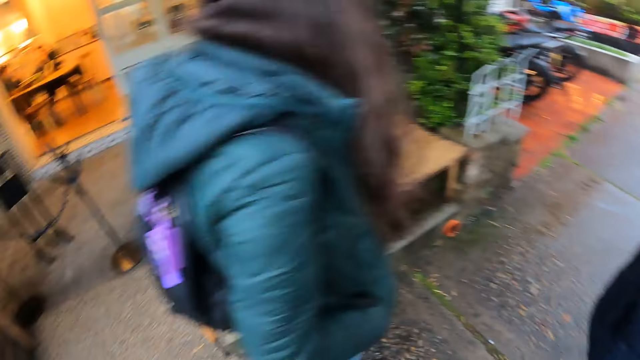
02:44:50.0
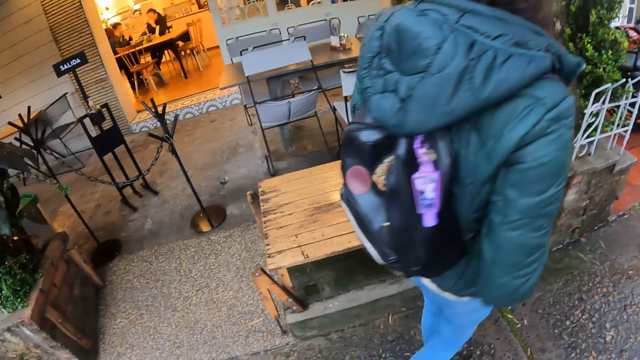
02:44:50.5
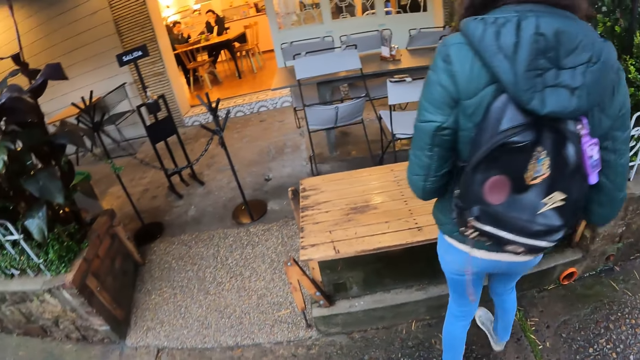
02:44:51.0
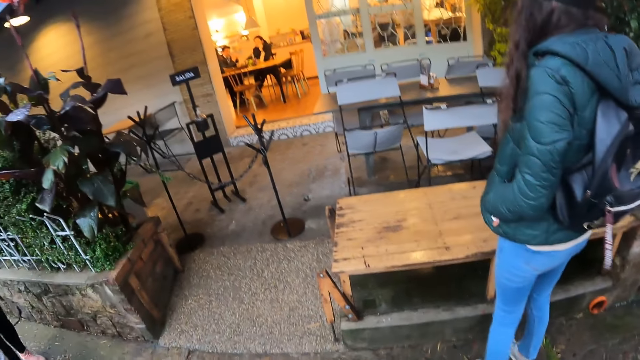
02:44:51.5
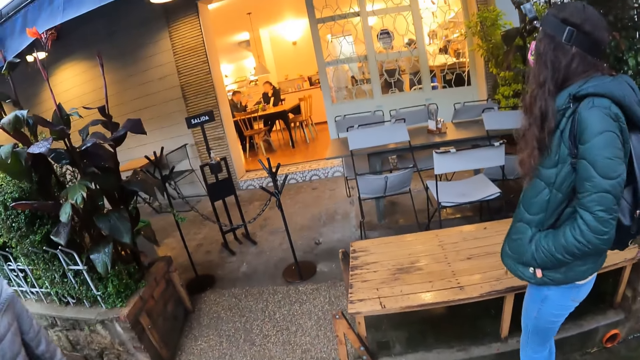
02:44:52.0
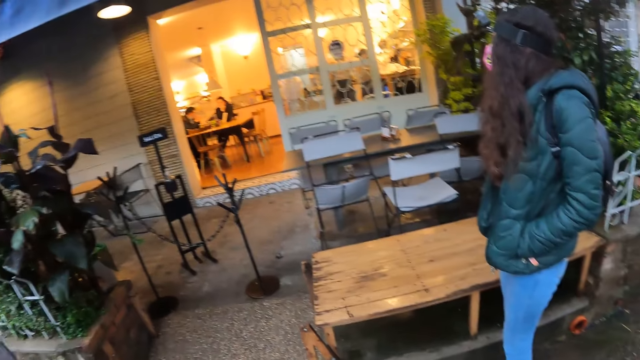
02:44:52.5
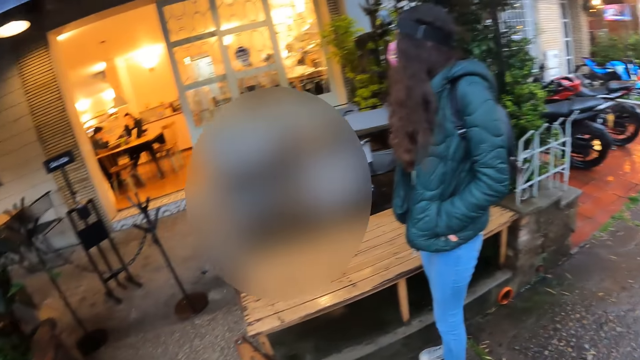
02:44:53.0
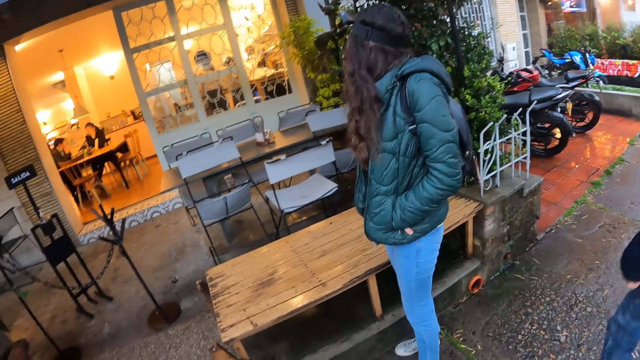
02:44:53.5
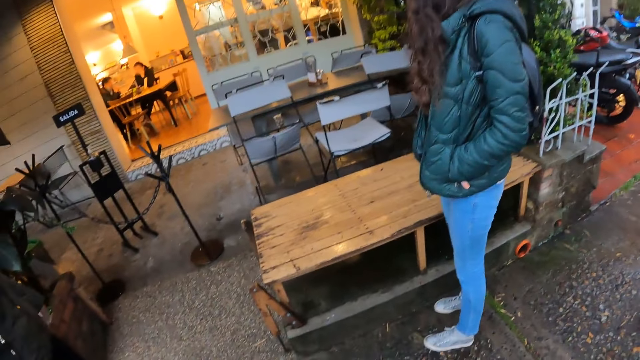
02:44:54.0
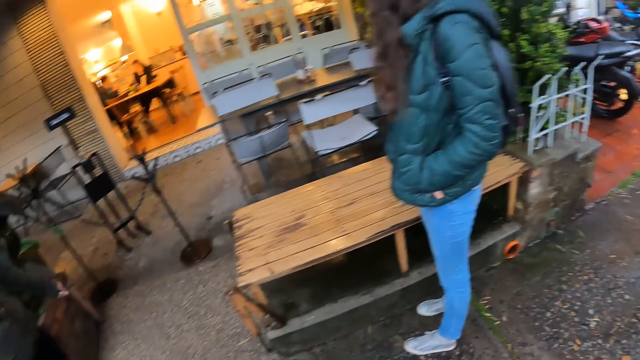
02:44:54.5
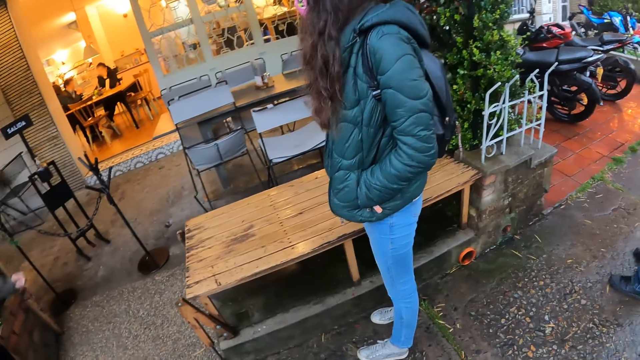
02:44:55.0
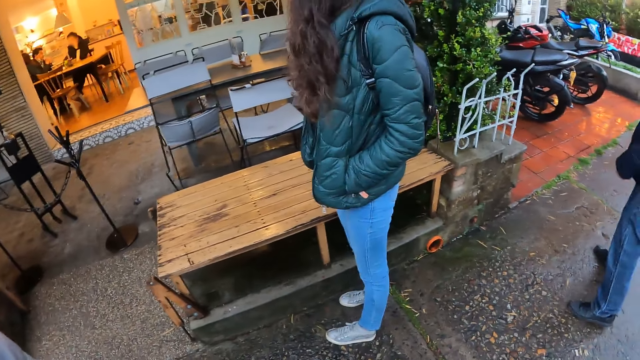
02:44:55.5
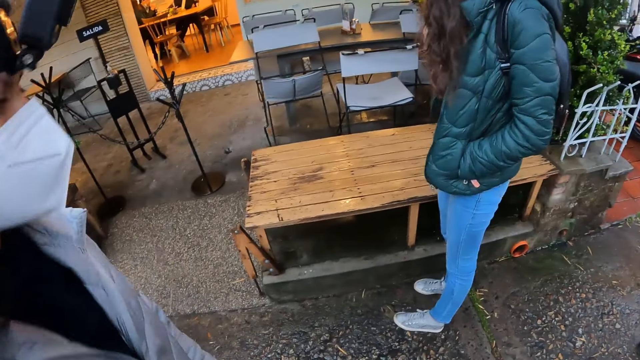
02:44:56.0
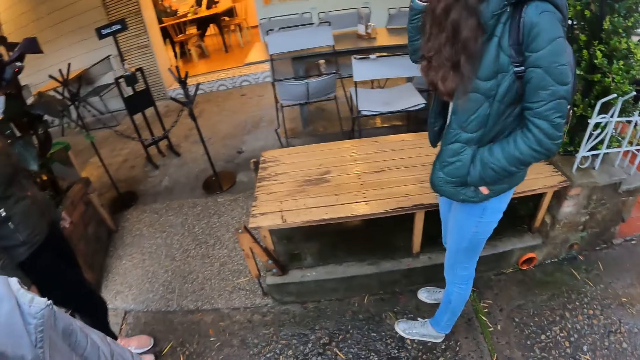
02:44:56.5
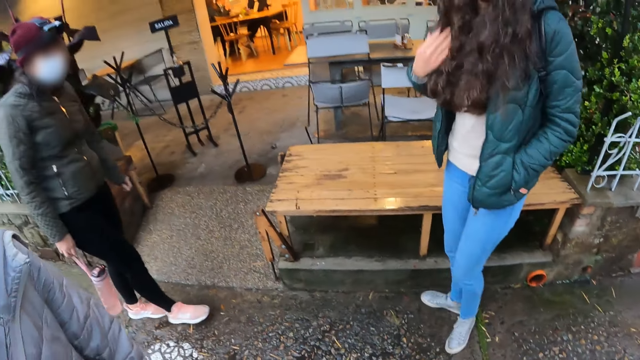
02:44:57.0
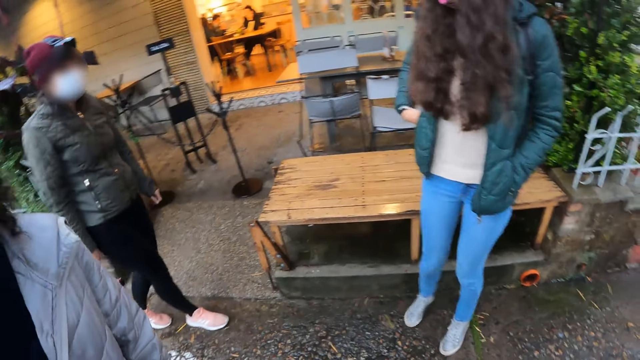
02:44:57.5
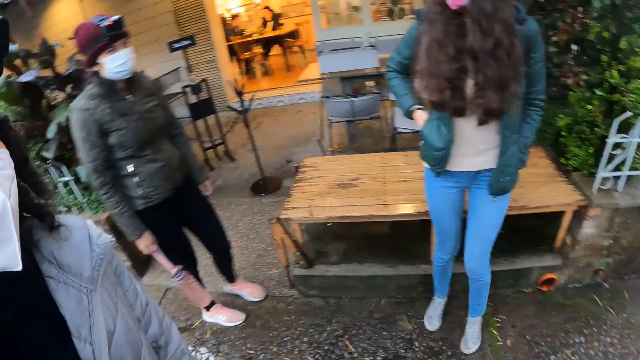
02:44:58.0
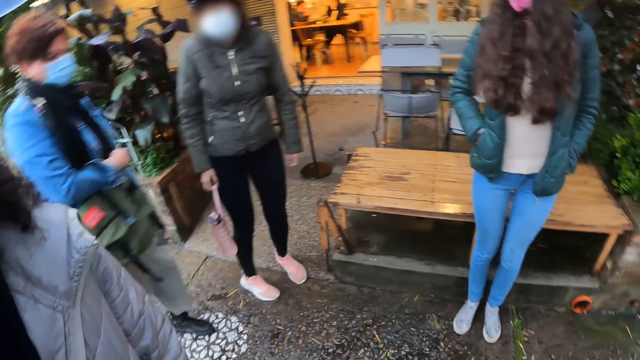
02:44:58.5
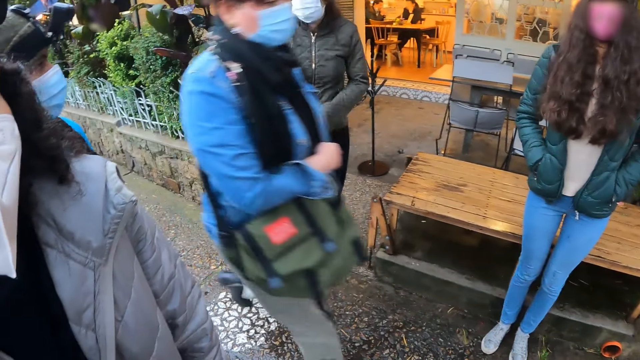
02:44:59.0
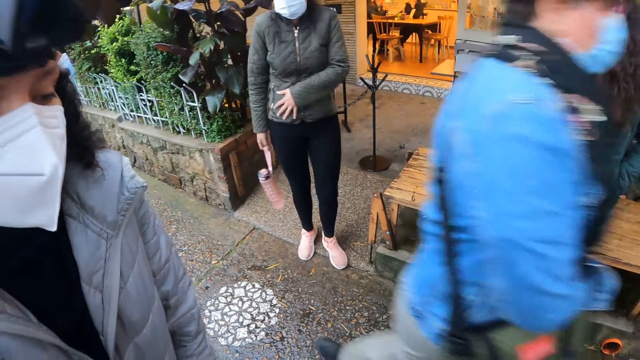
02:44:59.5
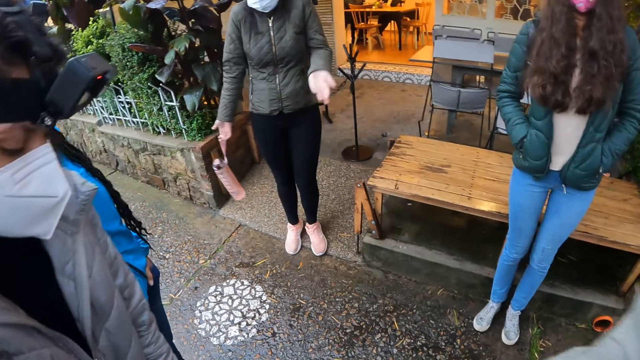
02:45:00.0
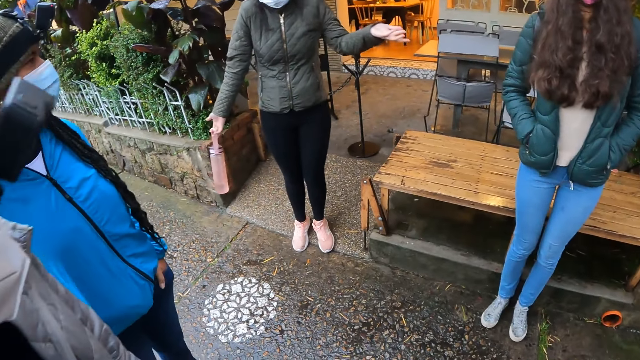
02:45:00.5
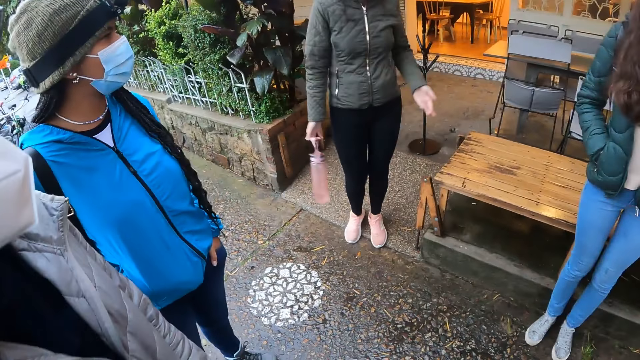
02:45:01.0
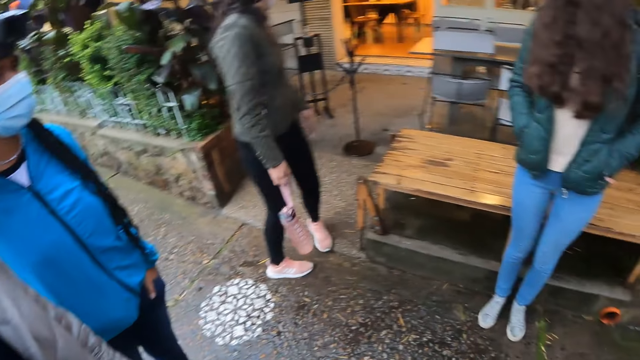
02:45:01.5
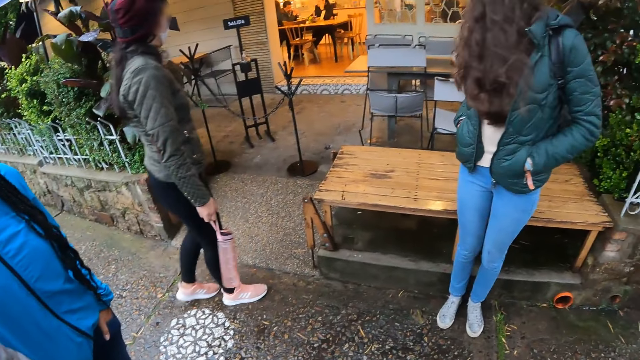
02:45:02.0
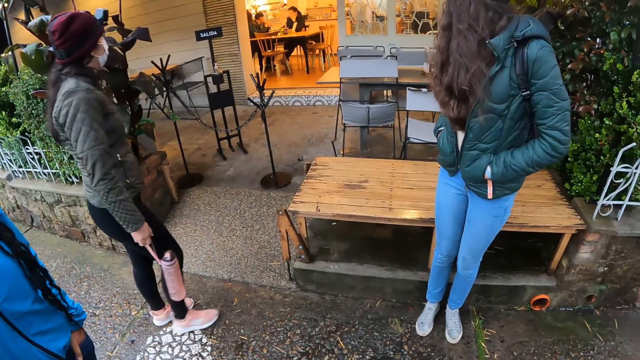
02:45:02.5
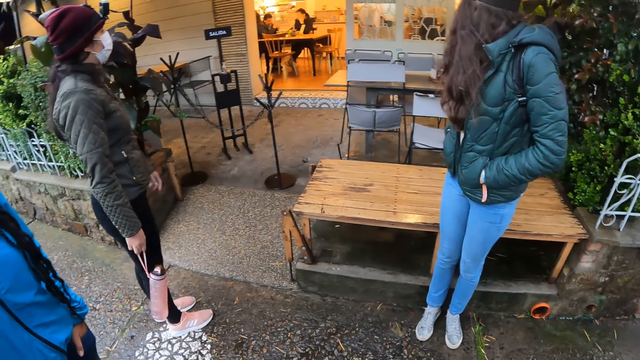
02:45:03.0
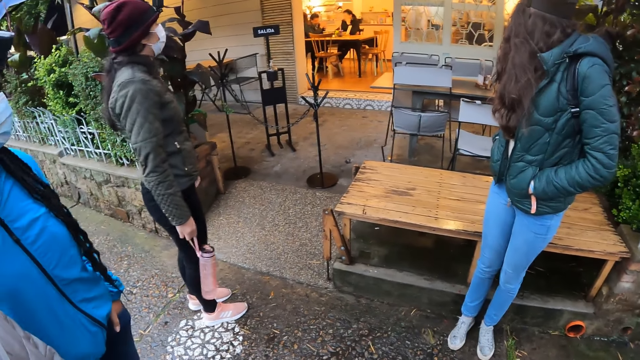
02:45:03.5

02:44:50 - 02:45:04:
A woman interacts with a group of people.

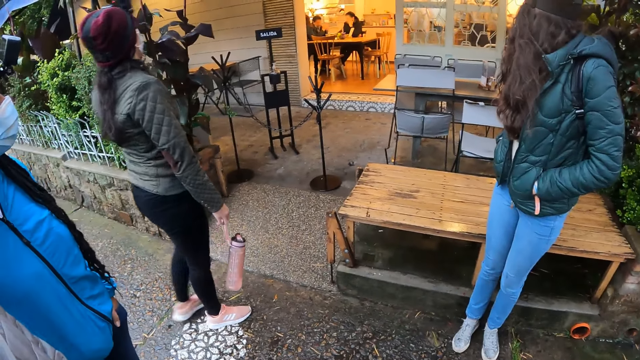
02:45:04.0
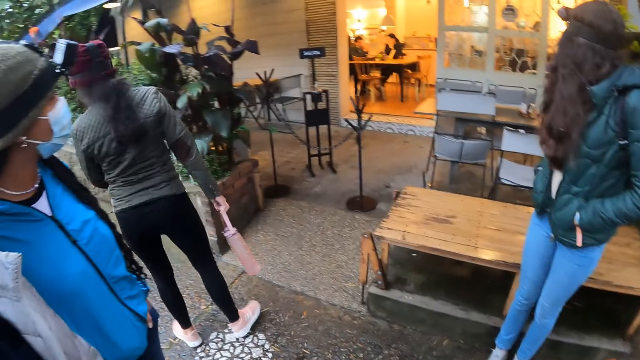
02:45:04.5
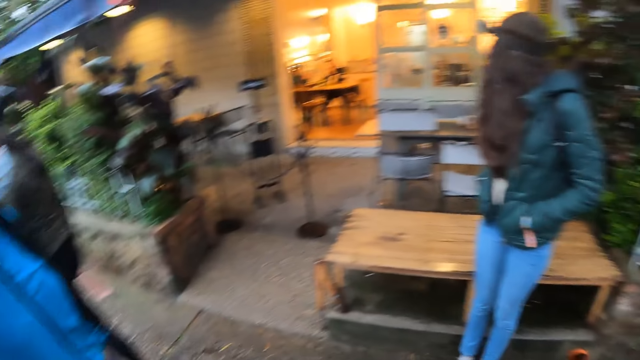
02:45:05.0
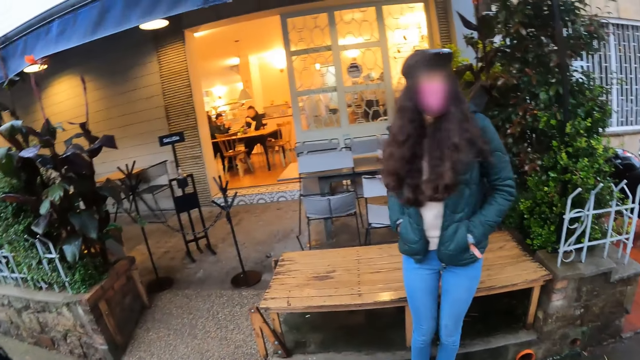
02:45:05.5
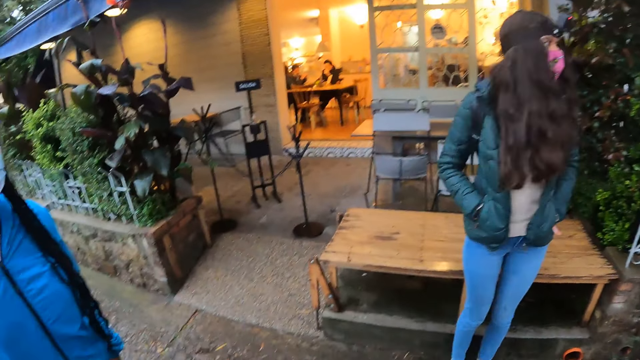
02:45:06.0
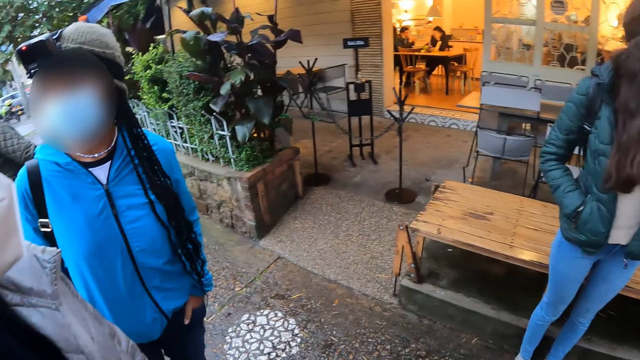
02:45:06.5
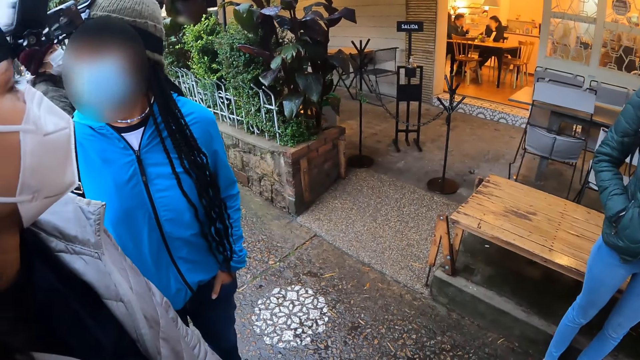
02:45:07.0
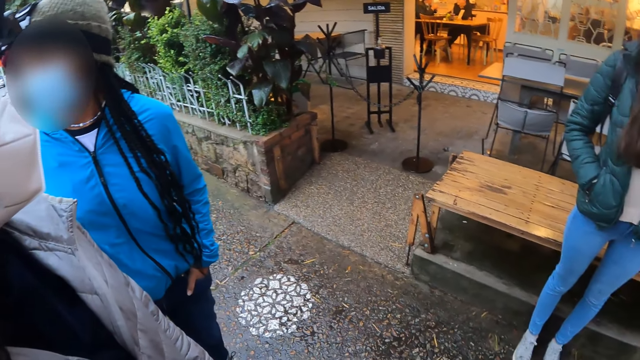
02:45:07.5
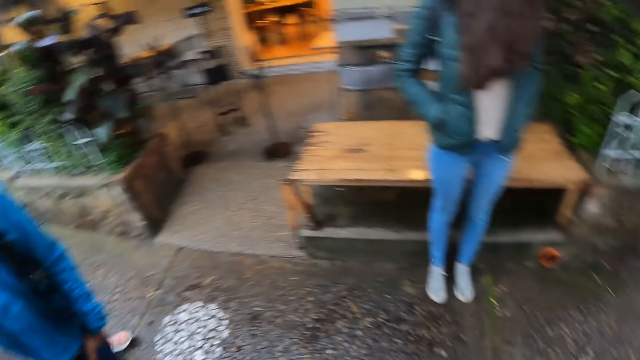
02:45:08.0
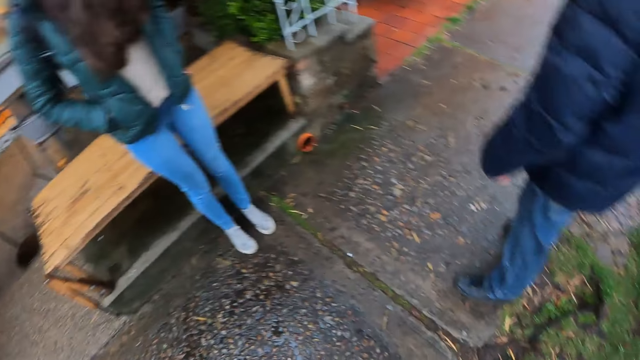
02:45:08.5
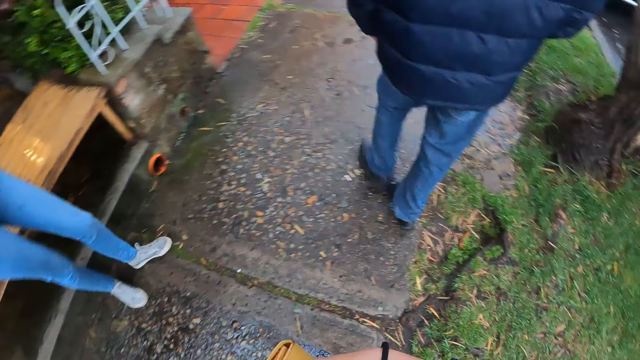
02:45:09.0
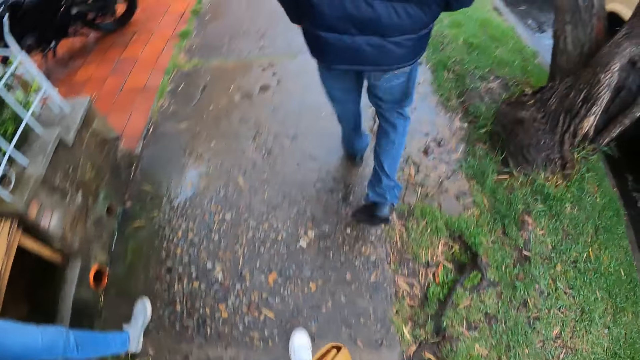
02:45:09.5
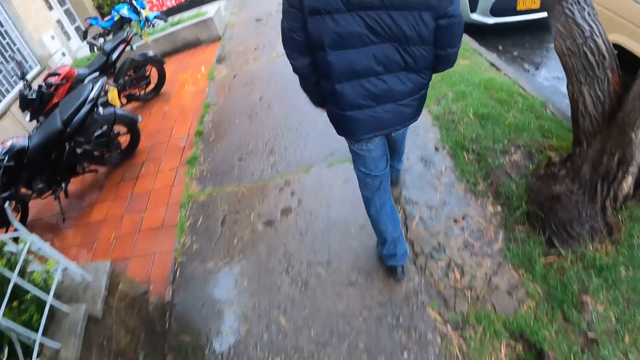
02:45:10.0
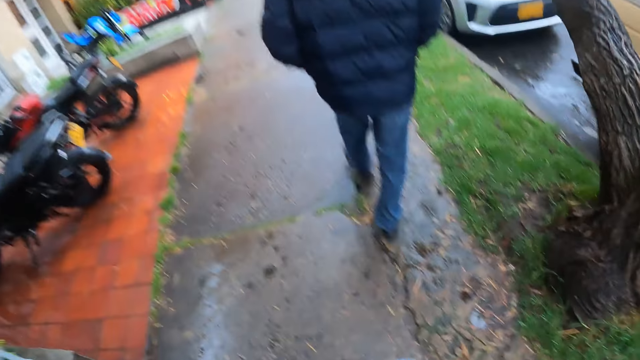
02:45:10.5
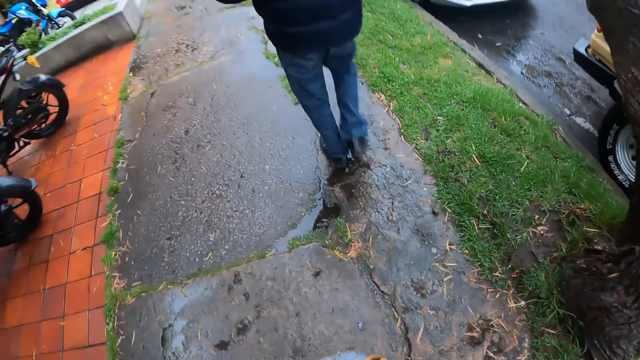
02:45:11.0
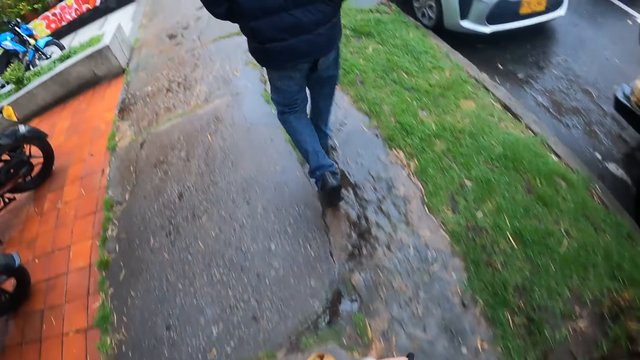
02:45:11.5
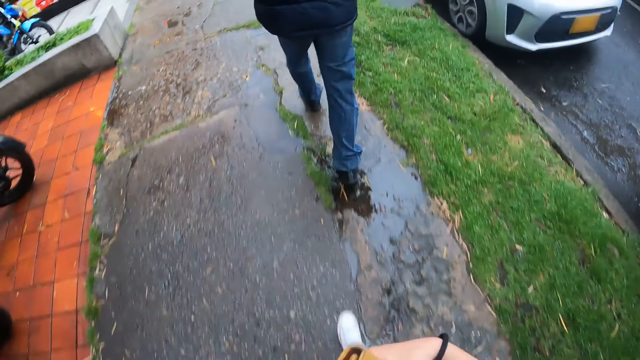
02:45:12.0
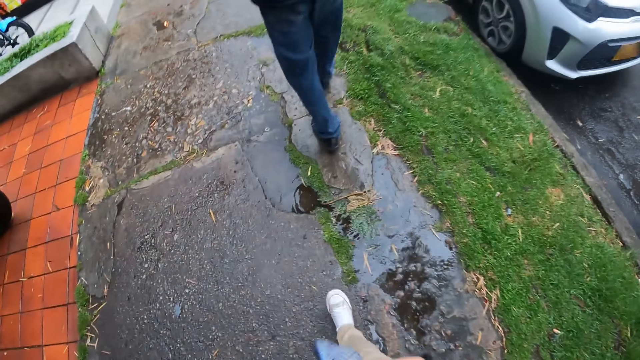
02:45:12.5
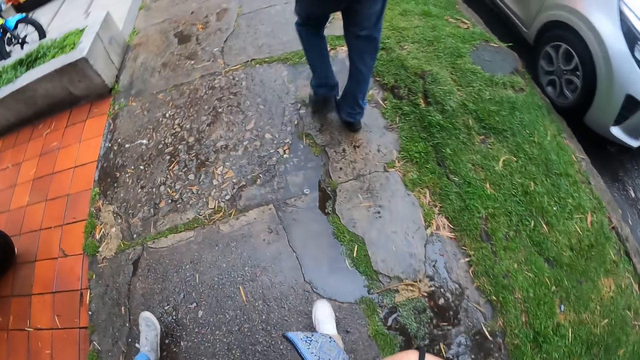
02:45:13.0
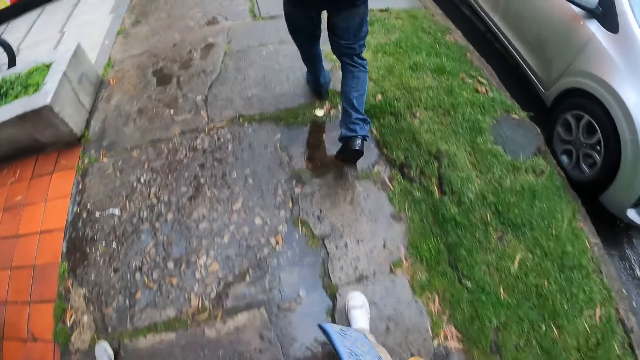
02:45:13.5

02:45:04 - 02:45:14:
The camera wearer looks around. They walk on the pavement.
